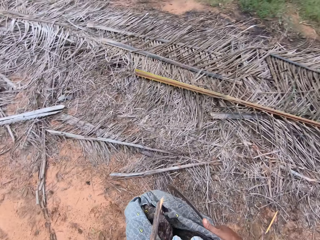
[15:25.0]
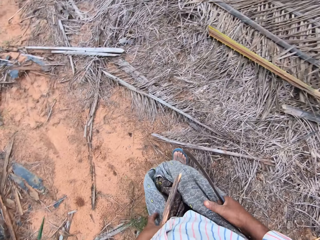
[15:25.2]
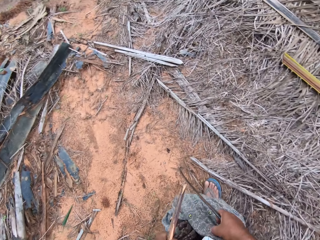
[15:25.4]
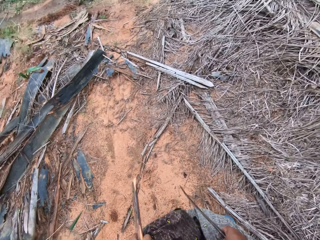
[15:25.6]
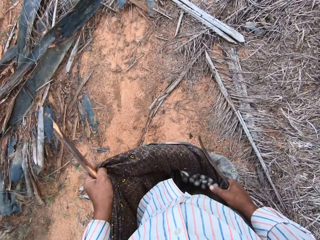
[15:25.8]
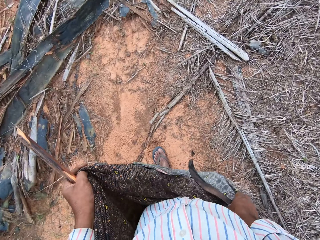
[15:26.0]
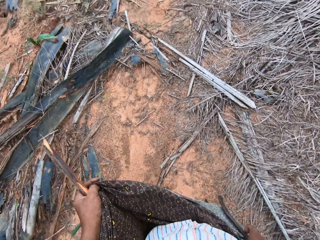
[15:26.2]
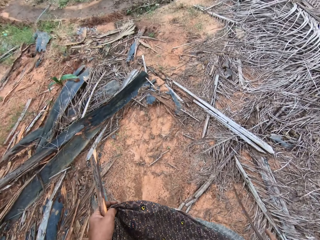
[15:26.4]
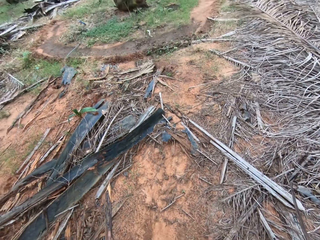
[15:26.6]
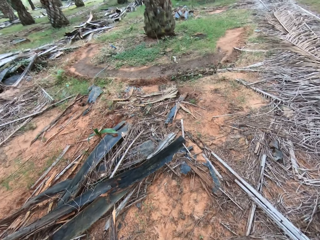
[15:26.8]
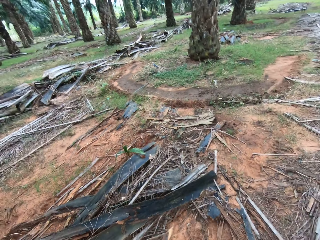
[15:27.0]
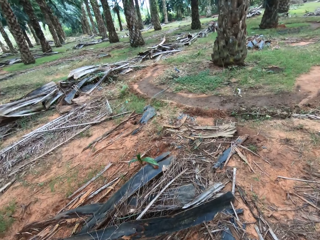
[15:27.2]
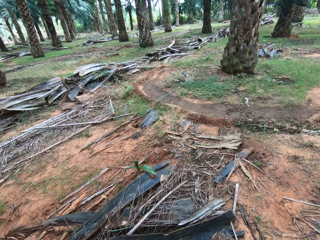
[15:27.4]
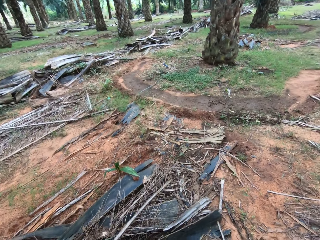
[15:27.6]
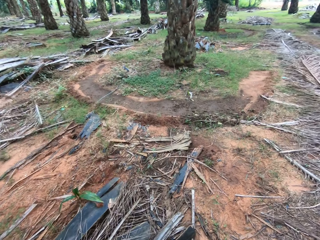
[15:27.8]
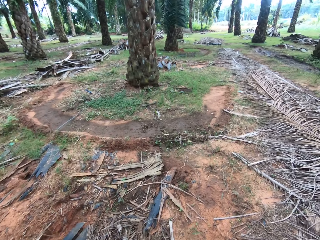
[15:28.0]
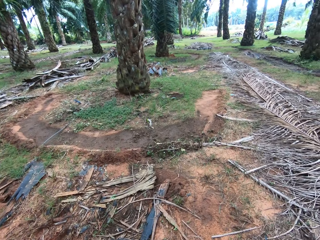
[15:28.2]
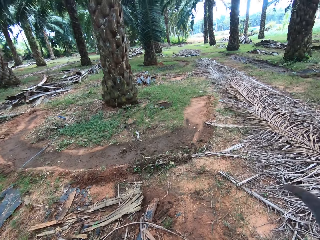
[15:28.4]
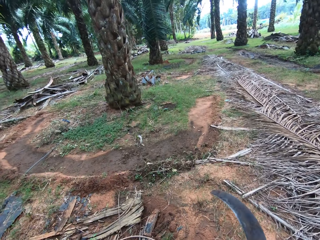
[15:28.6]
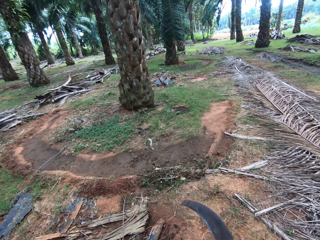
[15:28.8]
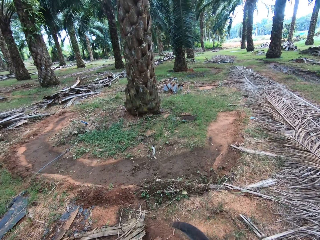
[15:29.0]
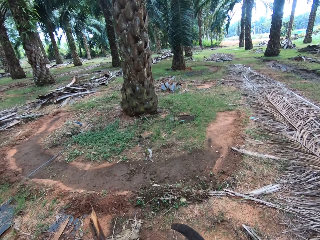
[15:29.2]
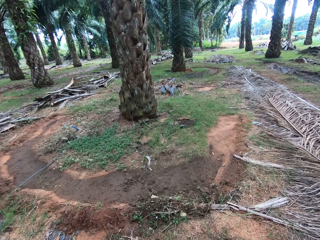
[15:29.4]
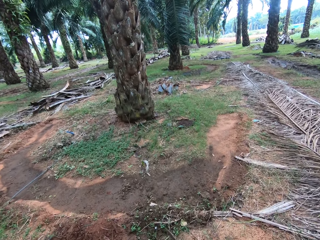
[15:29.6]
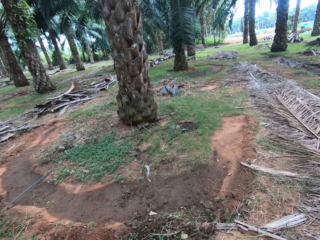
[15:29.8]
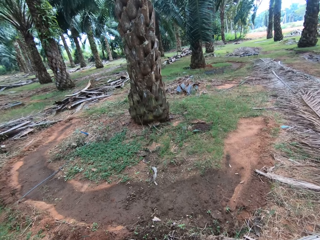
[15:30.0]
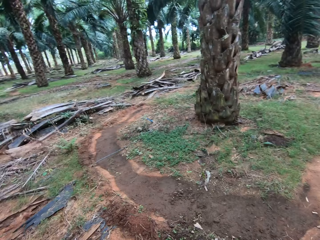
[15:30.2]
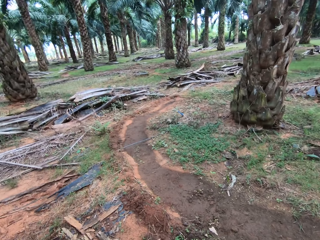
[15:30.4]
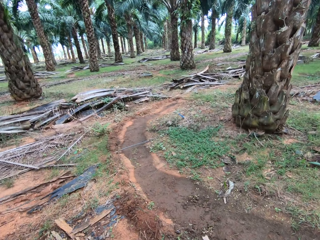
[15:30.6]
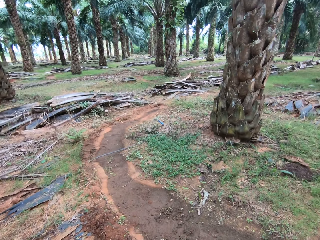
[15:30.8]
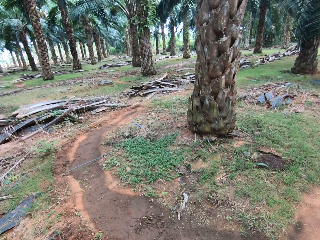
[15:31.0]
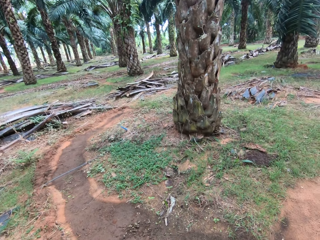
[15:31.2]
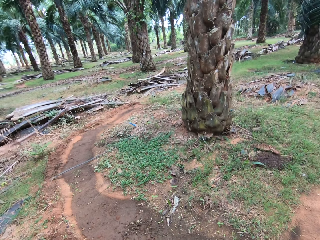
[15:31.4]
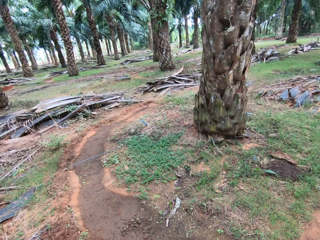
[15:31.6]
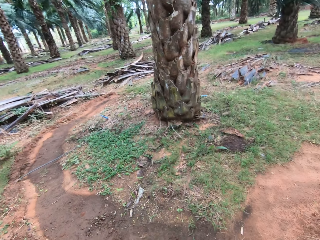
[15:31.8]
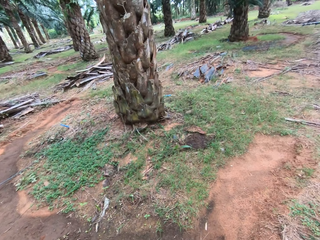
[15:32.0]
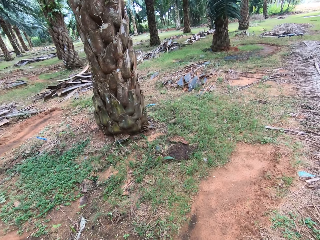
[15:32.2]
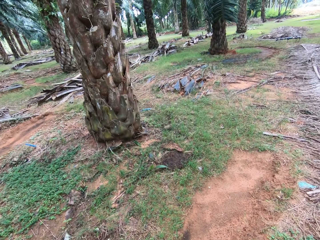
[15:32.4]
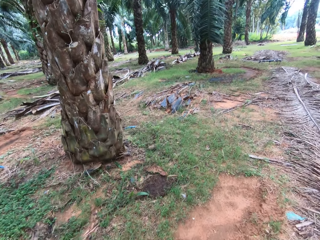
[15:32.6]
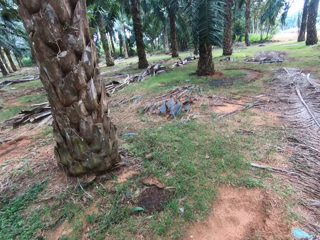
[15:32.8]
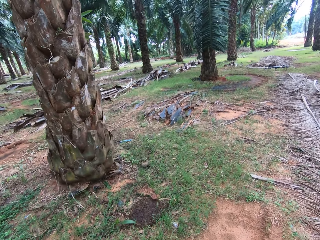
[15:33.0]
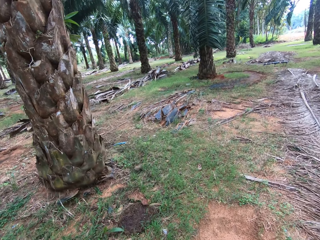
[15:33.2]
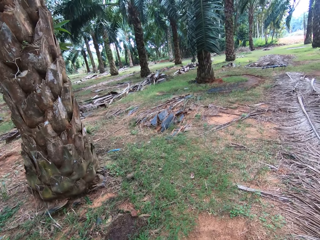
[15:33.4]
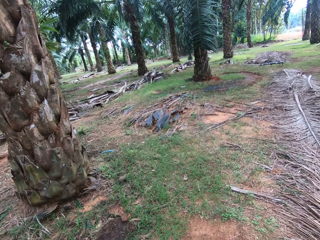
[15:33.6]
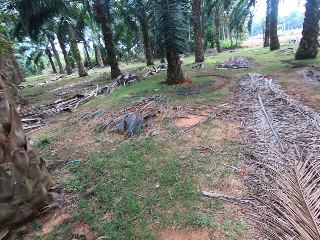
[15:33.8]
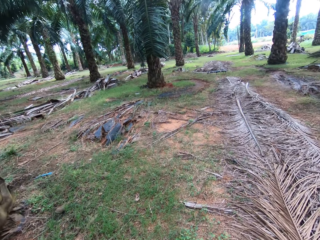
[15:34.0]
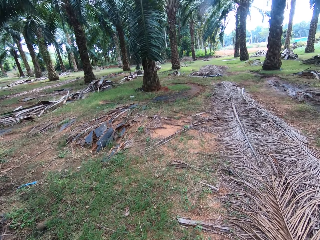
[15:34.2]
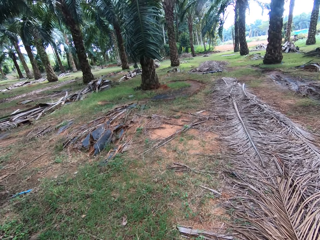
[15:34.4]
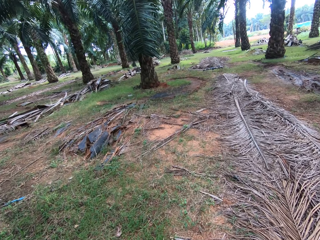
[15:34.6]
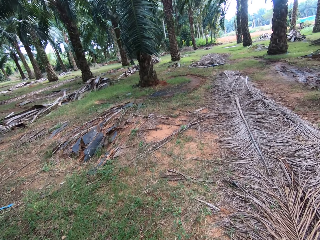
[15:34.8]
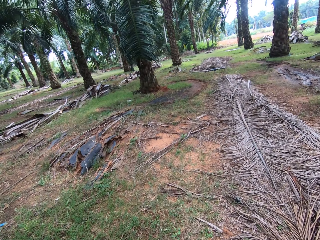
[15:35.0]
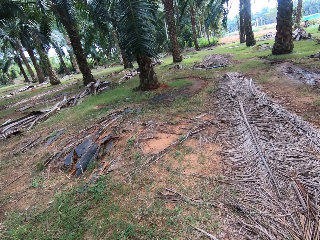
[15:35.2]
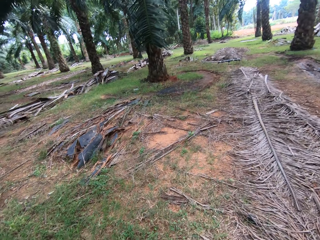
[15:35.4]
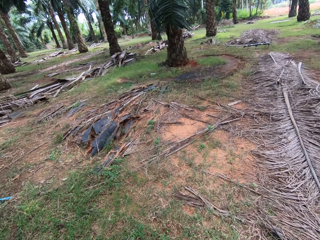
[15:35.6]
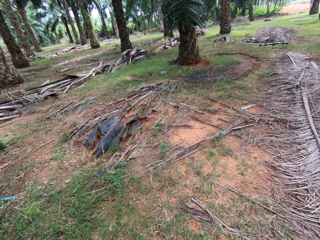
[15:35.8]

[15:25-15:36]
The camera wearer stretches his cloth. They walk around.

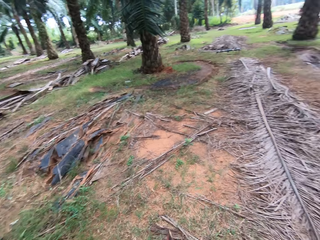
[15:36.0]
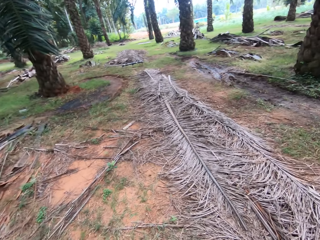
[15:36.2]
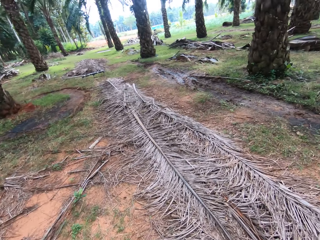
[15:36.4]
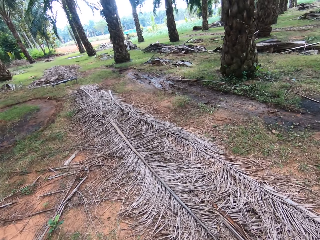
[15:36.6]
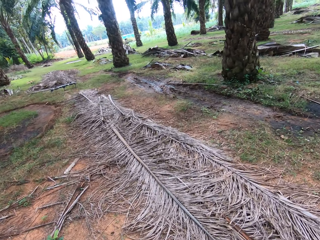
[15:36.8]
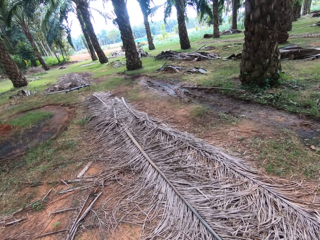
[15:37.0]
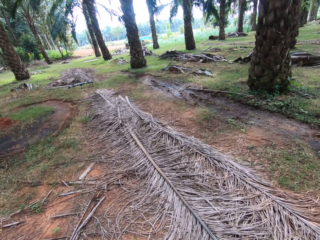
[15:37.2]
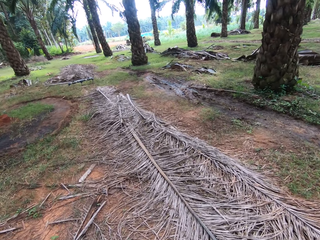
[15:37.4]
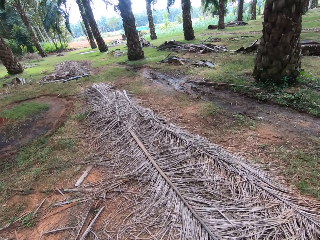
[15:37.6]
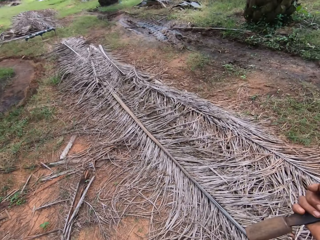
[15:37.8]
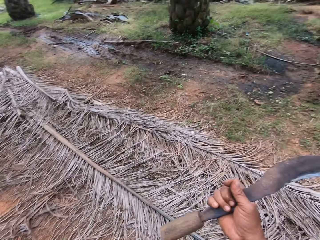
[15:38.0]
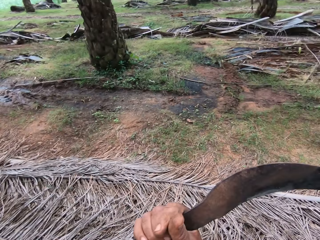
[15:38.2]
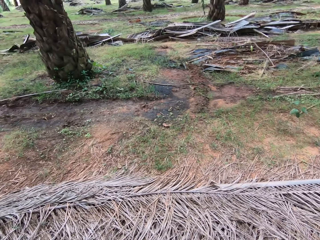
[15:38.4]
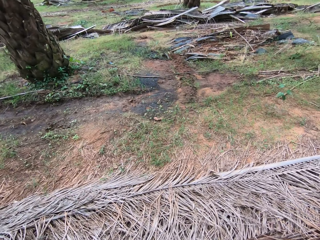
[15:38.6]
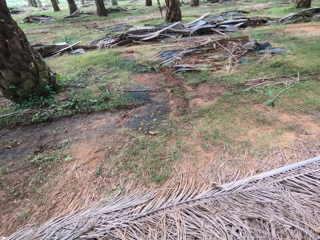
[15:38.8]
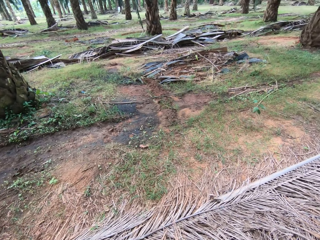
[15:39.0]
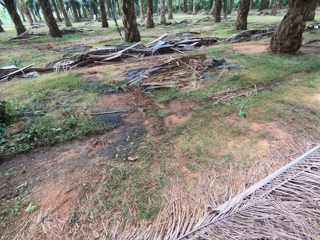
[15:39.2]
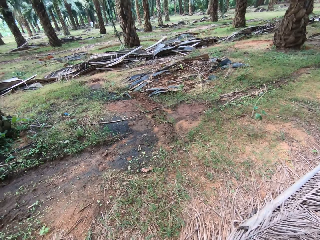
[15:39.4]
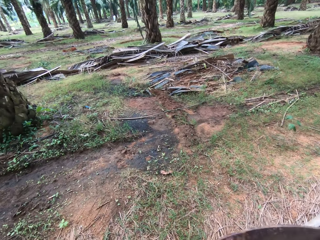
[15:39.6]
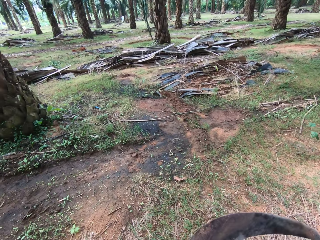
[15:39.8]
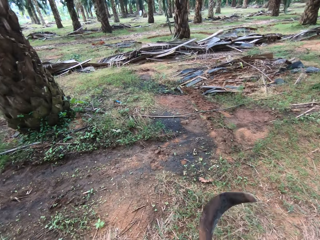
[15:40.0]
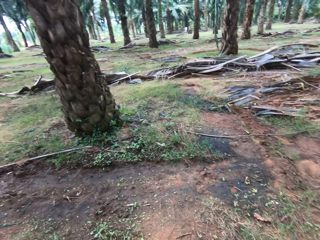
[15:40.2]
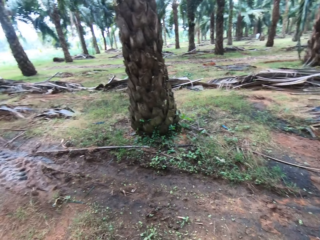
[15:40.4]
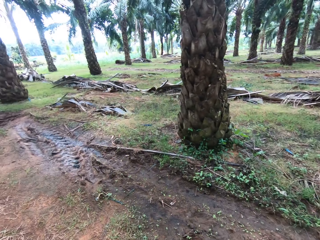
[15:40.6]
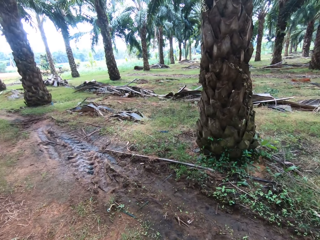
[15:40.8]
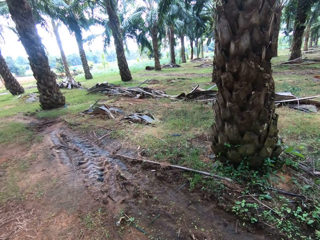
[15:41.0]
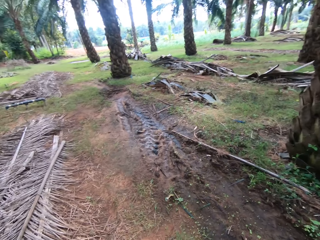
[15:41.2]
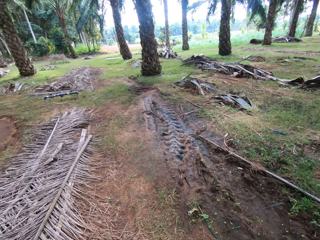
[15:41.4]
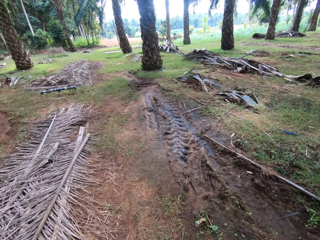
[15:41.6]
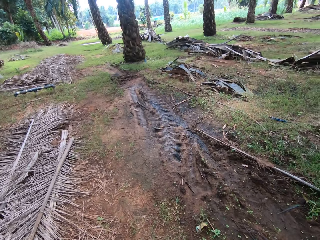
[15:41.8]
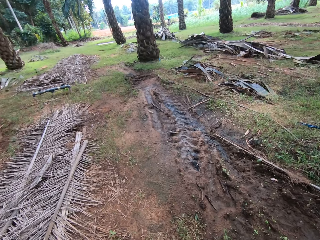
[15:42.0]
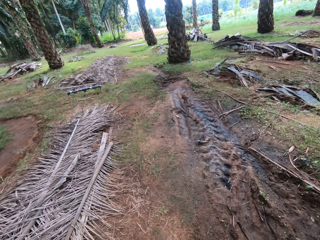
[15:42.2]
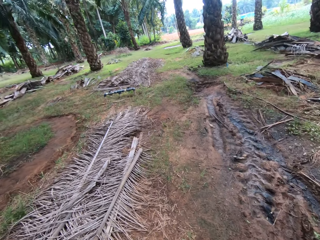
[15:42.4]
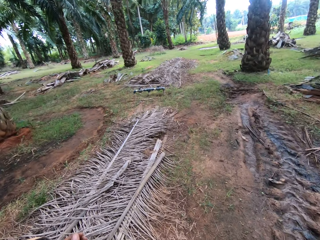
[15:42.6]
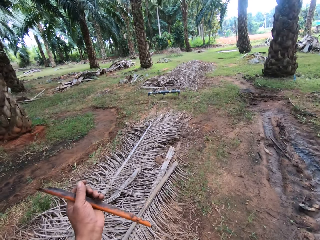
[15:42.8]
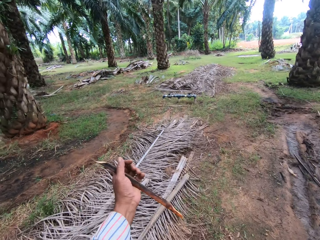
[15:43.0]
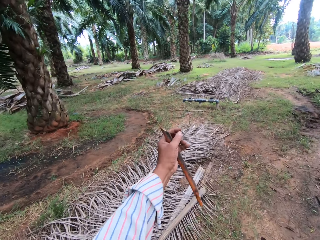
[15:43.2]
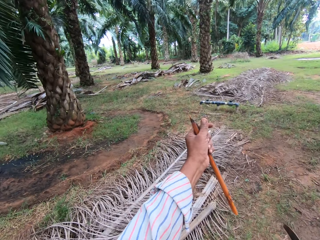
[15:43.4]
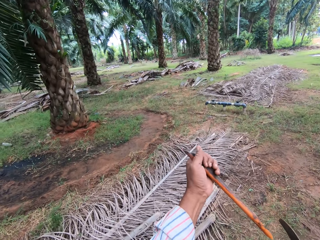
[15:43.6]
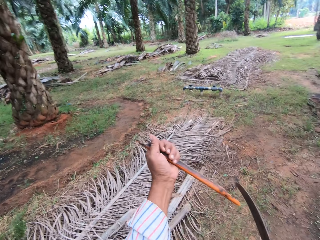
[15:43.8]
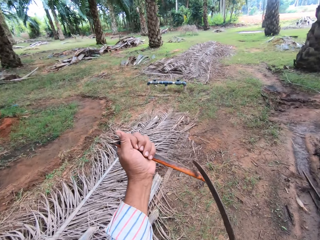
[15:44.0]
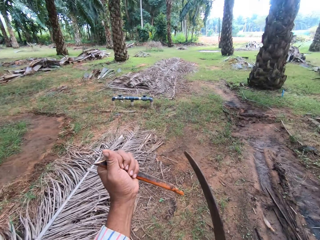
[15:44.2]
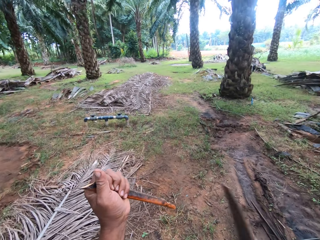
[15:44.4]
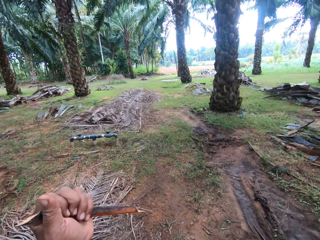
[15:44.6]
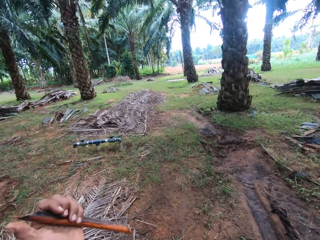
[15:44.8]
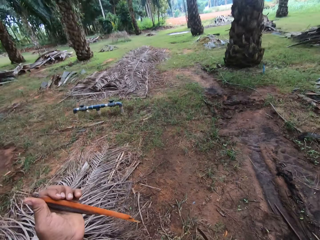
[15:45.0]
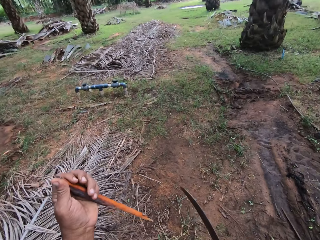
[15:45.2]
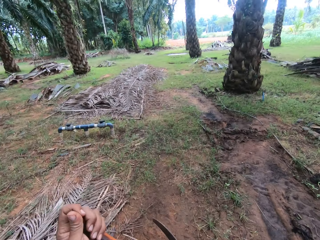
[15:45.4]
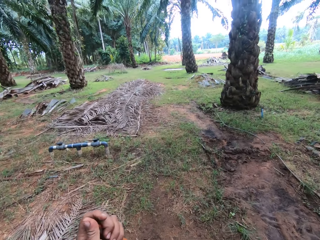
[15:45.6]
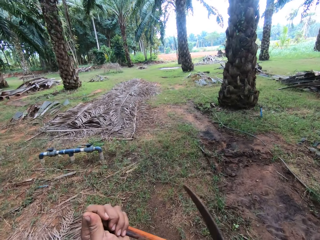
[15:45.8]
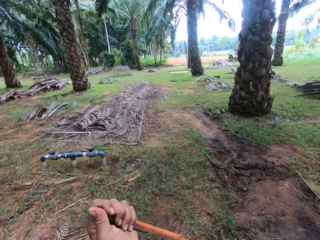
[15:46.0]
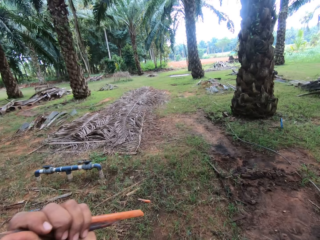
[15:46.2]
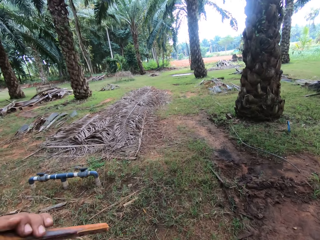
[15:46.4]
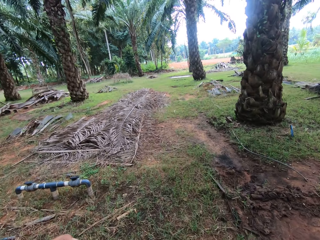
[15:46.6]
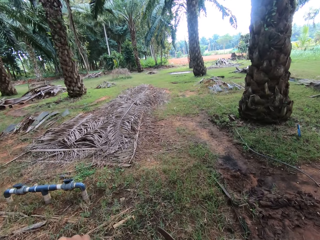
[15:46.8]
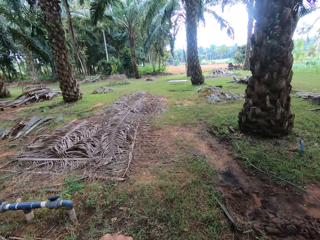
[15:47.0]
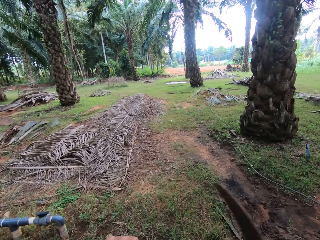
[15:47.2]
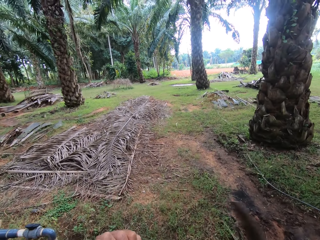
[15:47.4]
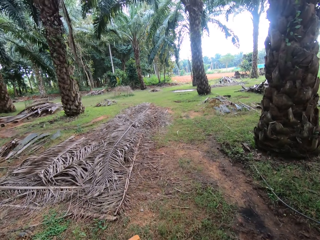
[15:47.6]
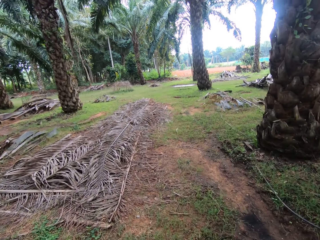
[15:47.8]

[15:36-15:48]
The camera wearer moves the sickle around. They walk around. They stretch a hand. They trim the end of the stick with the machete or sickle.
